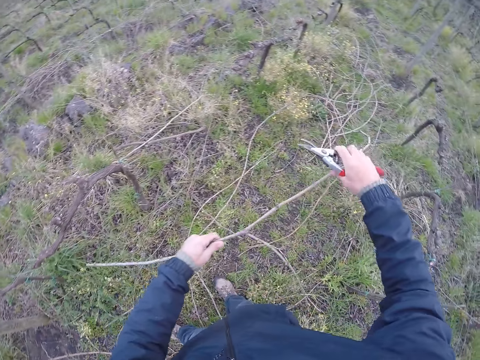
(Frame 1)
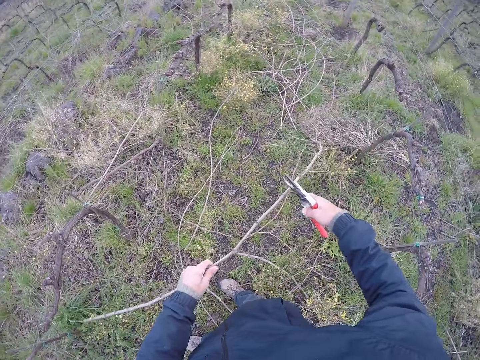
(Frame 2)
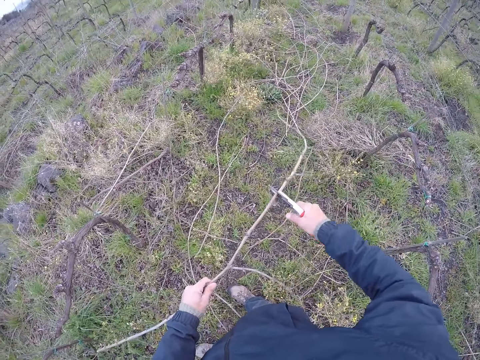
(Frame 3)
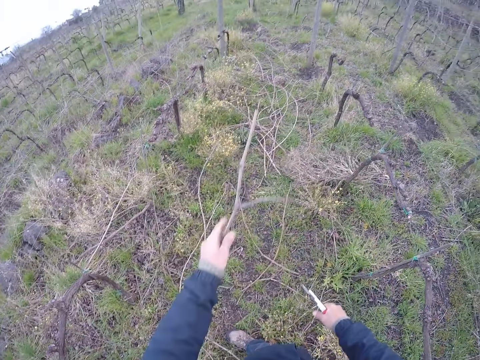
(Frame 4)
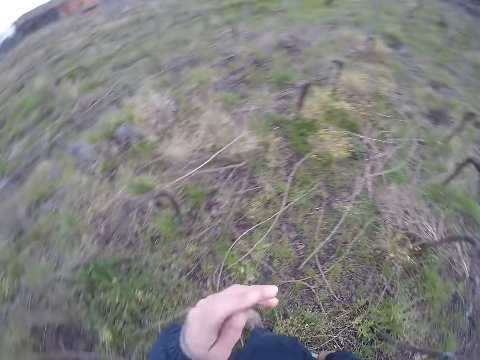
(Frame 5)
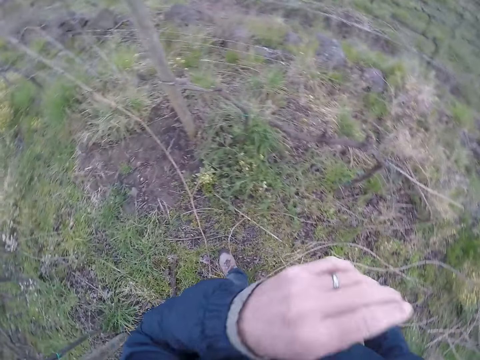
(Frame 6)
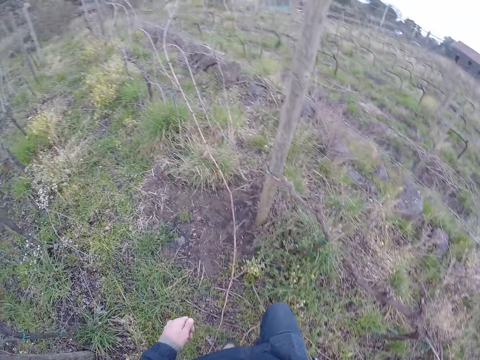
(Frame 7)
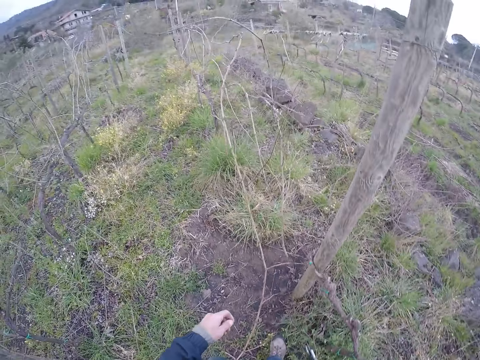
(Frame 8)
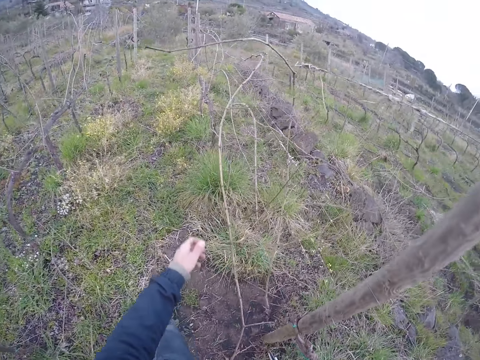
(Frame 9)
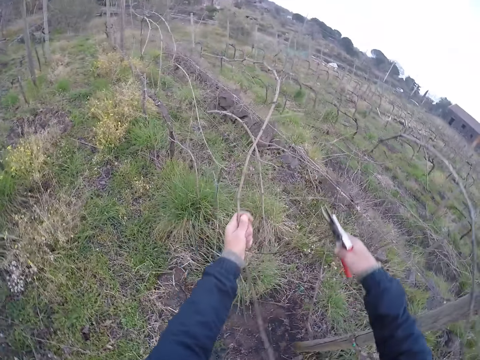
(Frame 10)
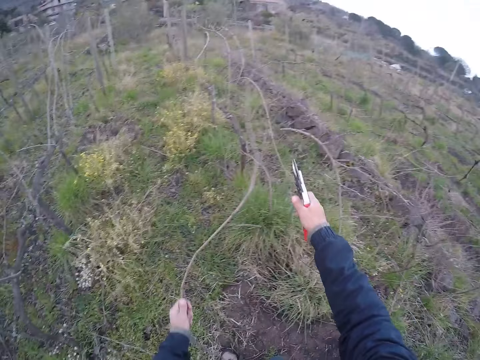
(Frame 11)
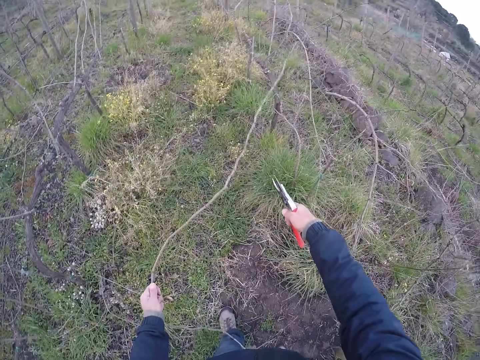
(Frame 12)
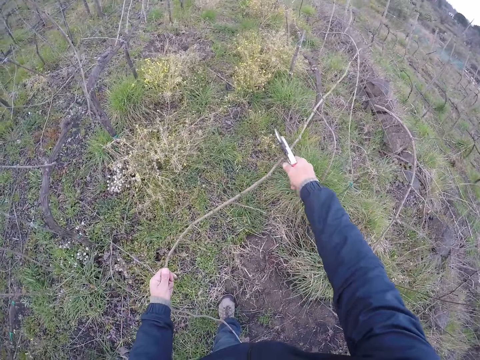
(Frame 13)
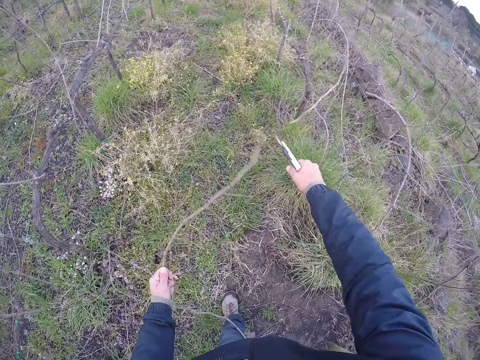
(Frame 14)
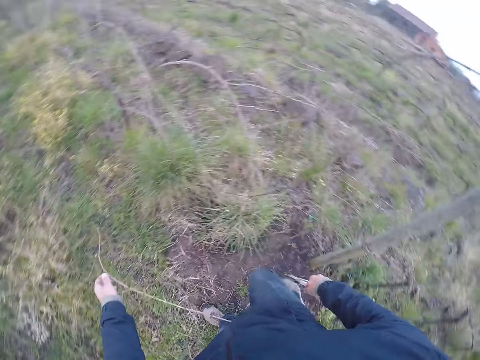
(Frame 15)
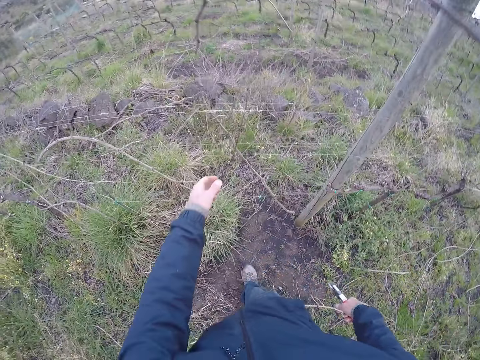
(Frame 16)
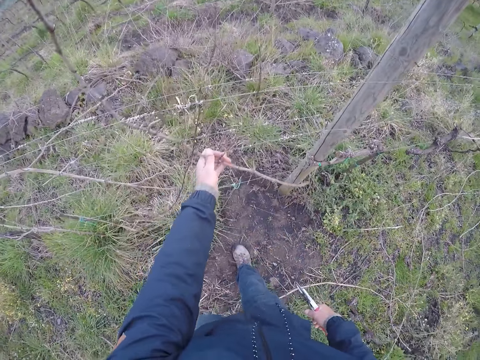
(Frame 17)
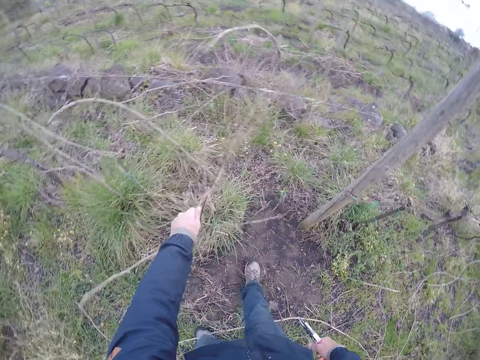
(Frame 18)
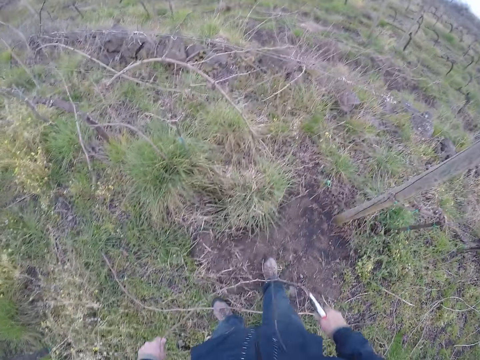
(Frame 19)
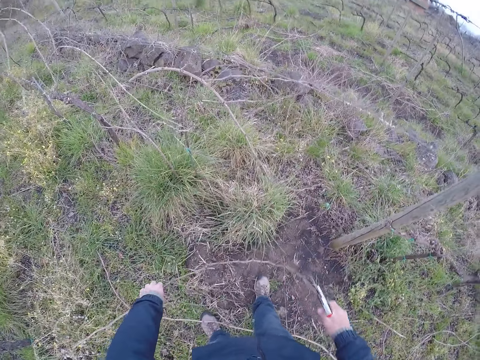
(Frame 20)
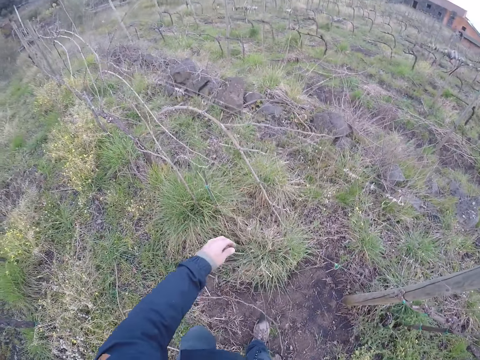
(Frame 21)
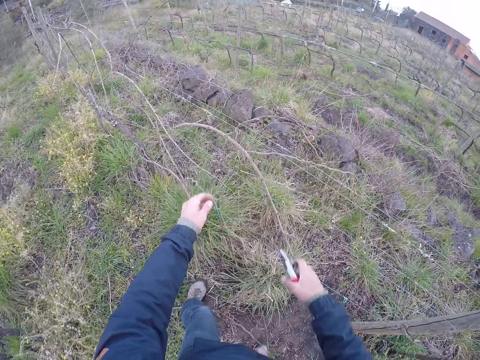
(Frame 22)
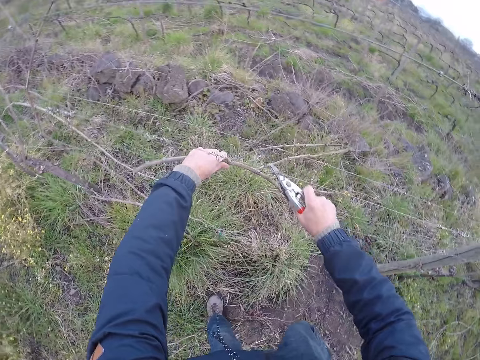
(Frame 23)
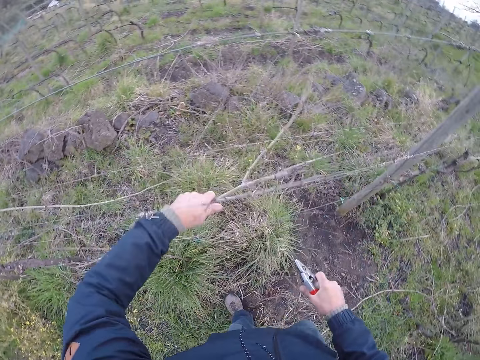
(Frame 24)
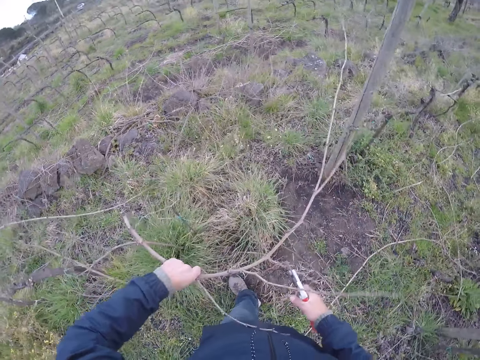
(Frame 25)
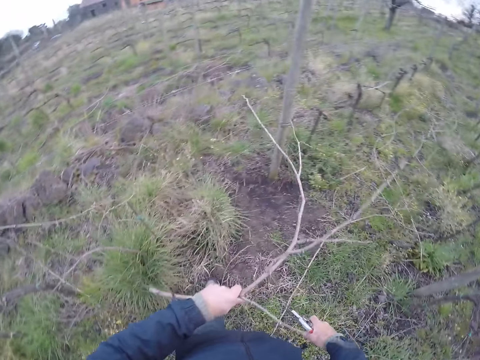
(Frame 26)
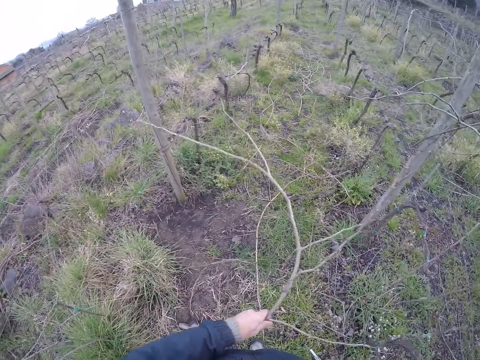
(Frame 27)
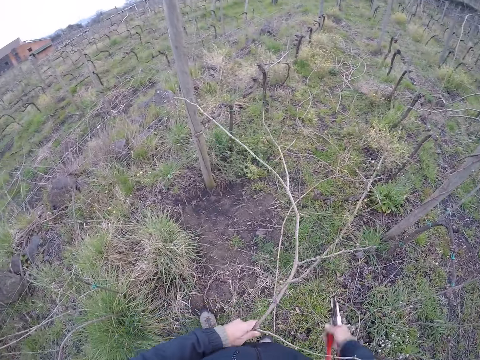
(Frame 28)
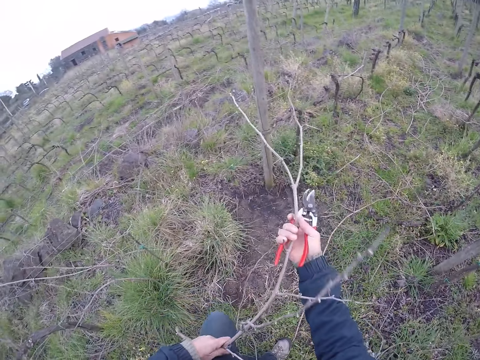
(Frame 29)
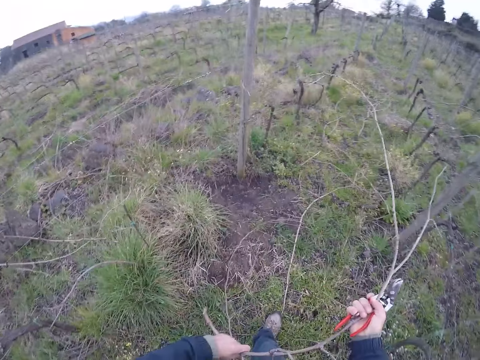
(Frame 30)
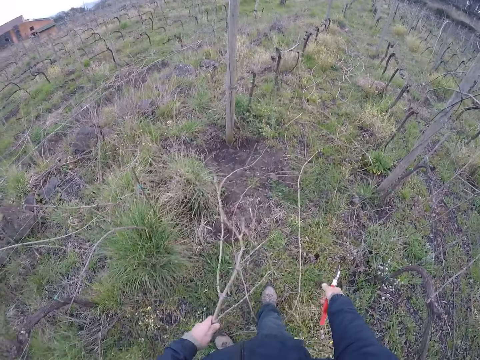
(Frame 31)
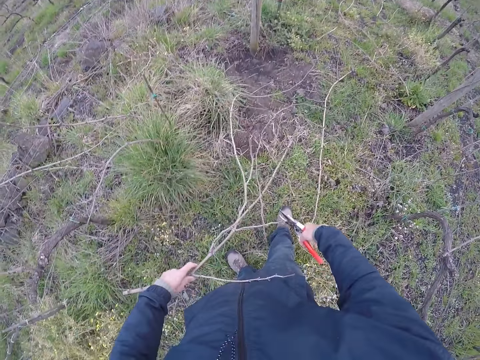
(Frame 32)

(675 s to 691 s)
The camera wearer cuts the twig with the pruner in his right hand. He throws the twigs on the ground with his left hand. He walks around. He pulls a twig from the fence with his left hand. He holds the branch. He cuts the twig with the pruner in his right hand. He throws the twigs on the ground with his left hand. He pulls a twig from the fence with his left hand. He holds the branch. He throws the twigs on the ground with his left hand. He pulls a twig from the fence with his left hand. He throws the branches. He pulls the twig from the fence with both hands.

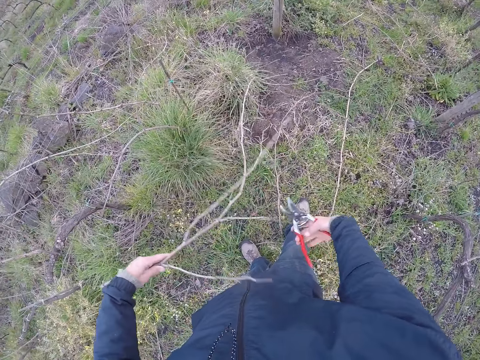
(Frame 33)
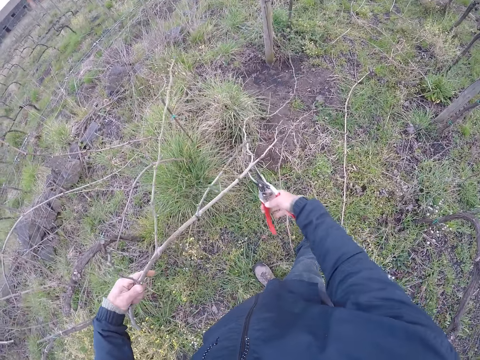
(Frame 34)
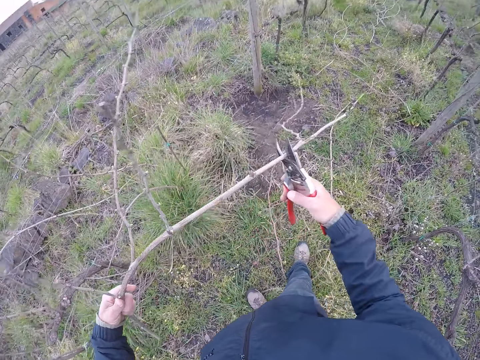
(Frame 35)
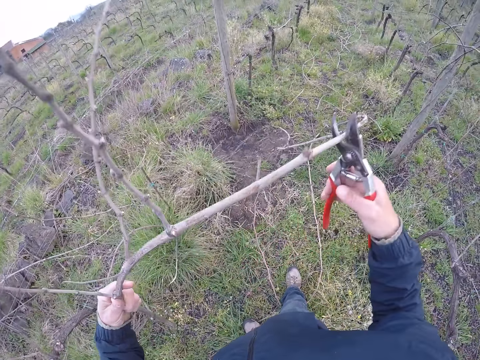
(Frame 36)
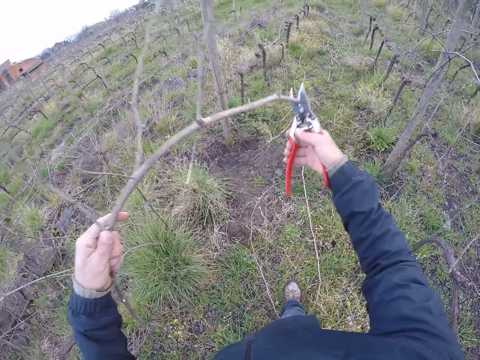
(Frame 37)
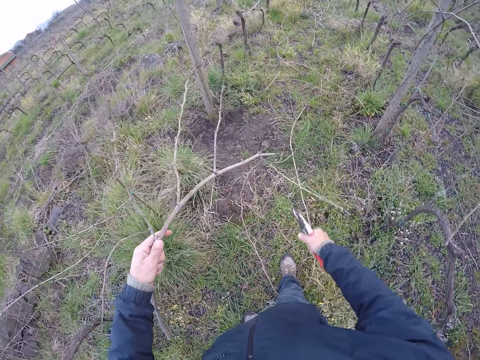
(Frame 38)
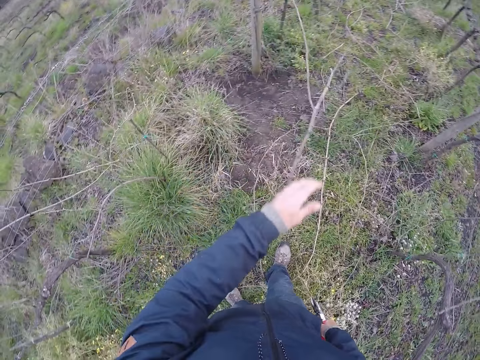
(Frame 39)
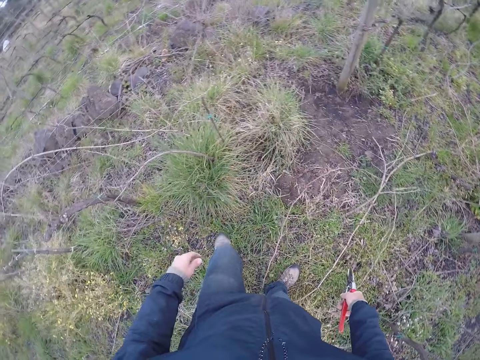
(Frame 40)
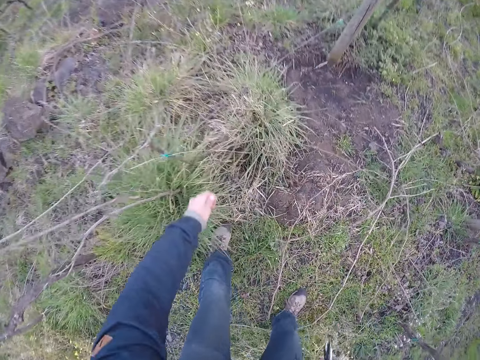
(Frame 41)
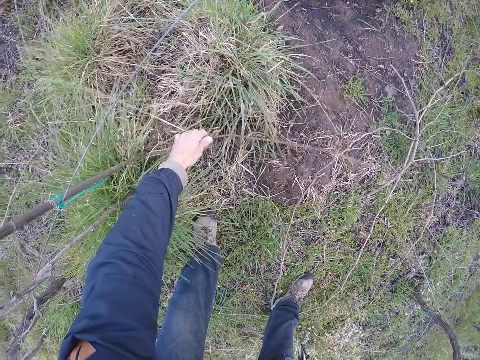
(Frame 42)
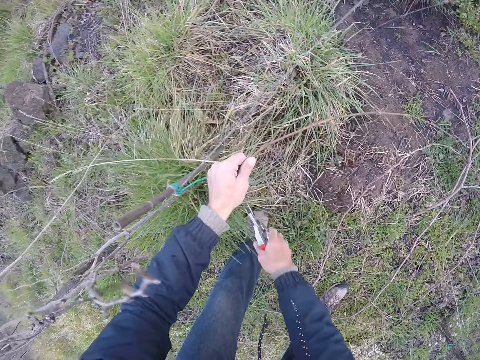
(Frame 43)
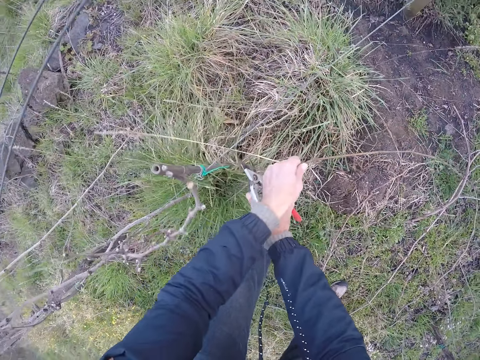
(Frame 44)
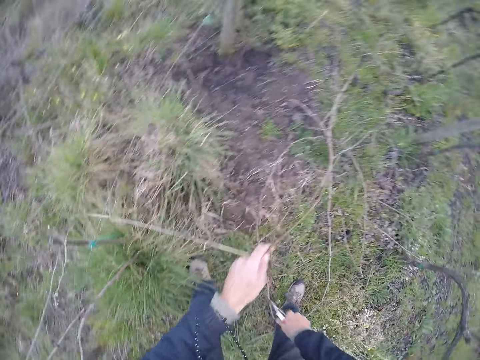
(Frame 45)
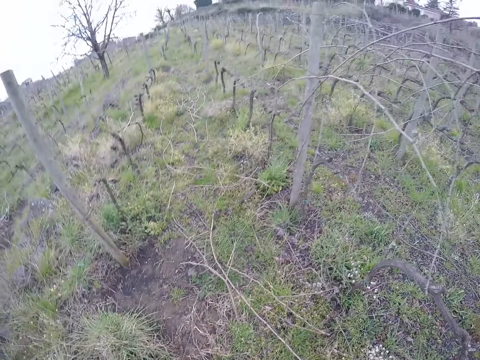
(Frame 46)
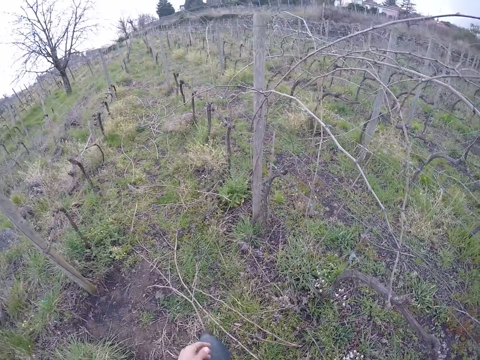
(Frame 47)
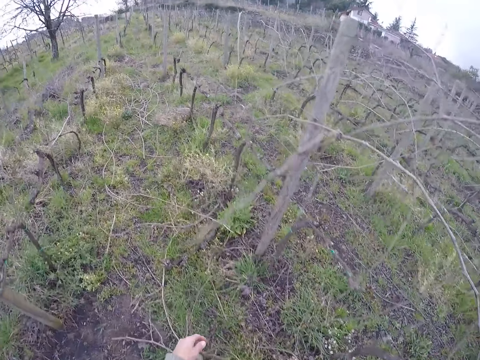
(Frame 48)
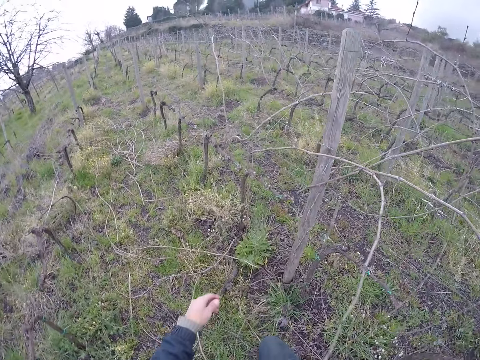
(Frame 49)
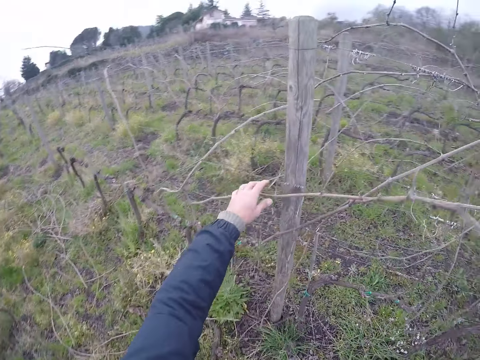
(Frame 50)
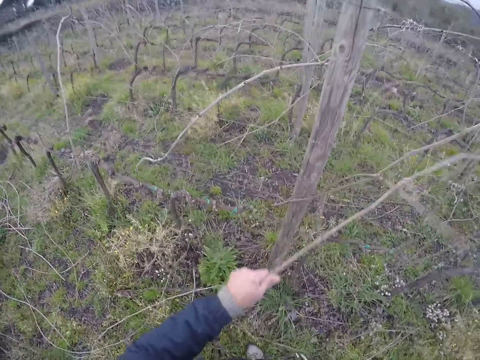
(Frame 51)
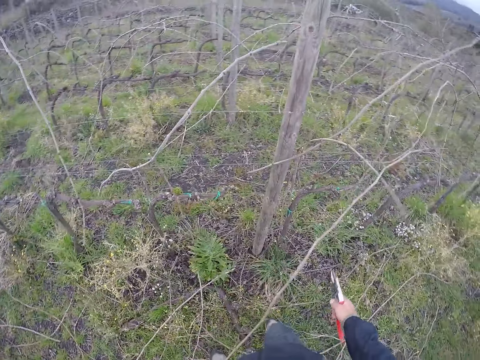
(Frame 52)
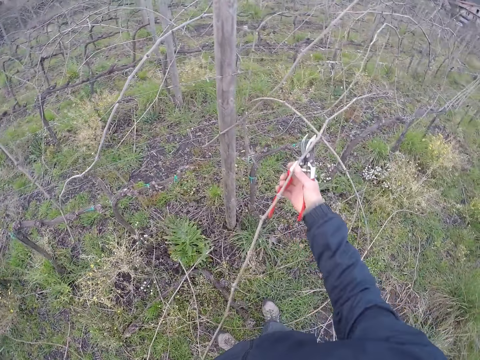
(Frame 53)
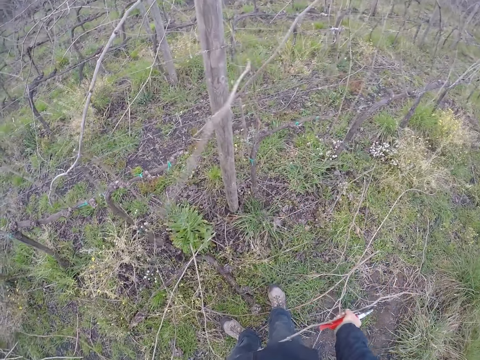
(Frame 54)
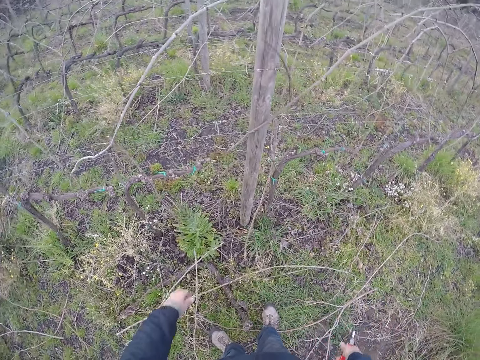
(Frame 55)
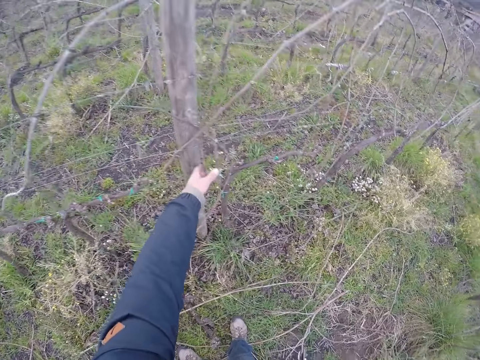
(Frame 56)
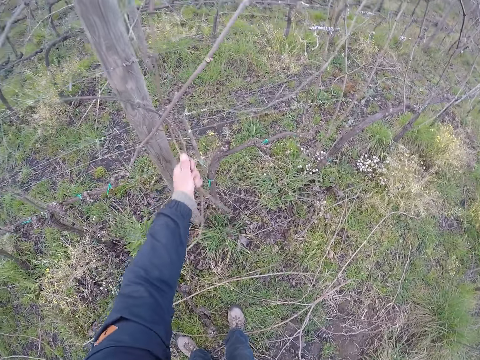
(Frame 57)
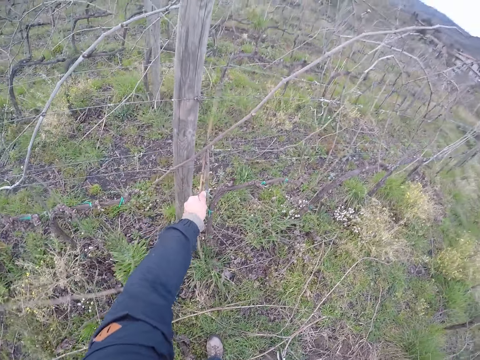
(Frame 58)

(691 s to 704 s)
The camera wearer clips the twig with the pruner in his right hand. He raises the twig with both hands. He cuts the twig with the pruner in his right hand. He throws the twigs on the ground with his left hand. He pulls a twig from the grass with his left hand. He cuts the twig with the pruner in his right hand. He walks around. He pulls a twig from the fence with his left hand. He holds the branch. He pulls the twig from the fence with both hands. He throws the twigs on the ground with his left hand. He pulls a twig from the fence with his left hand.
